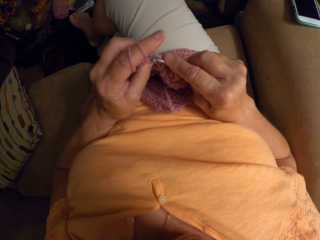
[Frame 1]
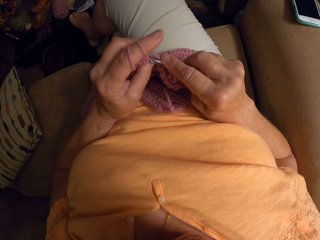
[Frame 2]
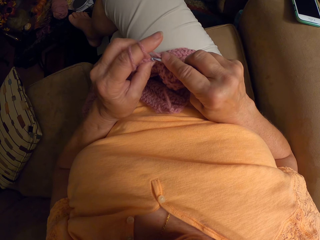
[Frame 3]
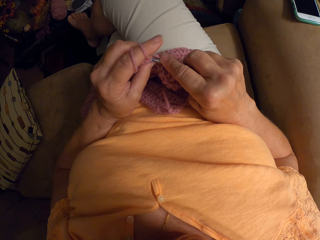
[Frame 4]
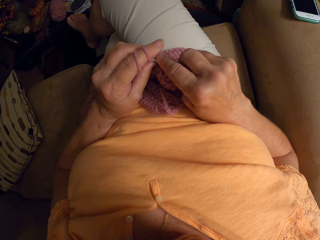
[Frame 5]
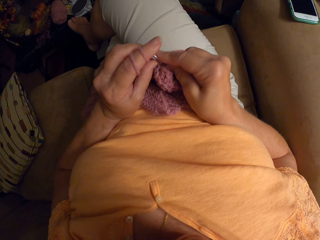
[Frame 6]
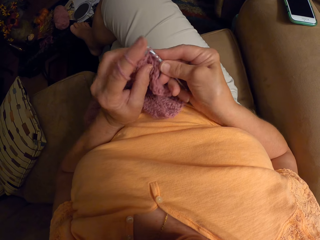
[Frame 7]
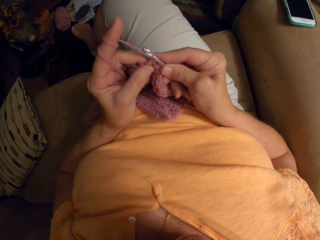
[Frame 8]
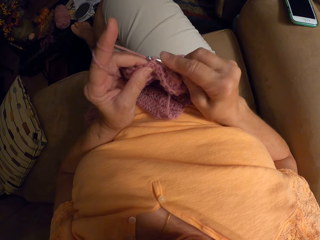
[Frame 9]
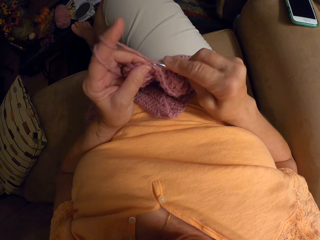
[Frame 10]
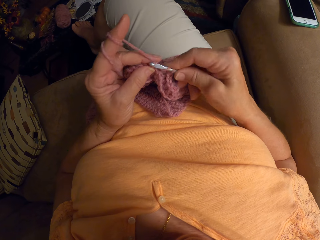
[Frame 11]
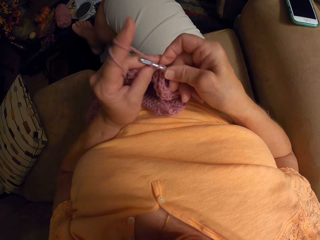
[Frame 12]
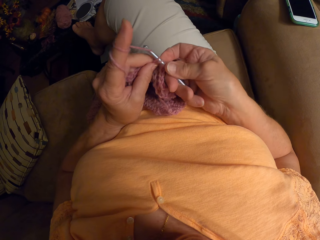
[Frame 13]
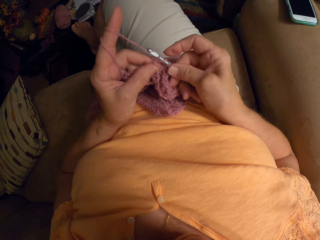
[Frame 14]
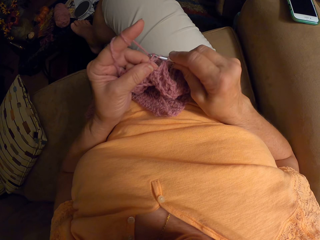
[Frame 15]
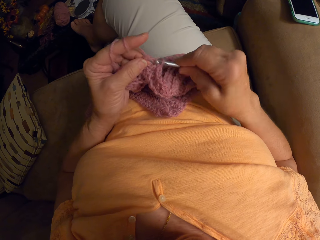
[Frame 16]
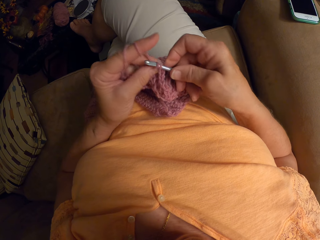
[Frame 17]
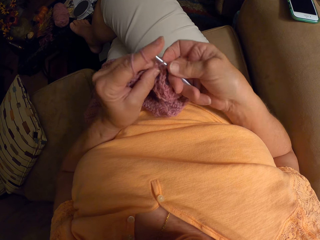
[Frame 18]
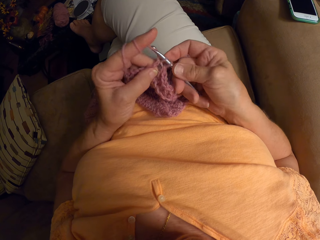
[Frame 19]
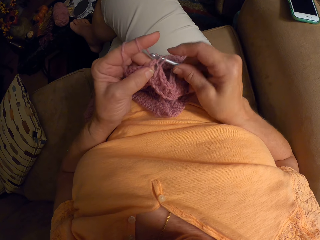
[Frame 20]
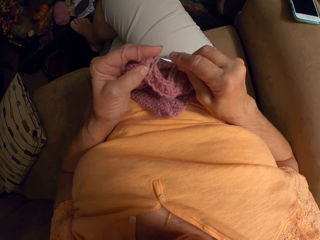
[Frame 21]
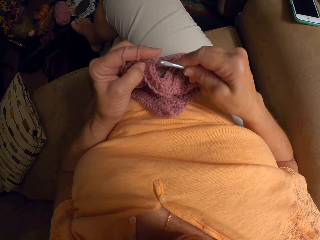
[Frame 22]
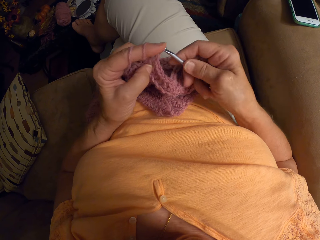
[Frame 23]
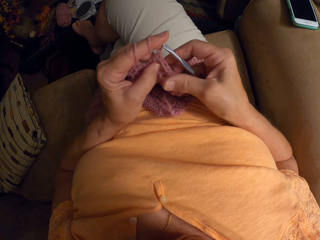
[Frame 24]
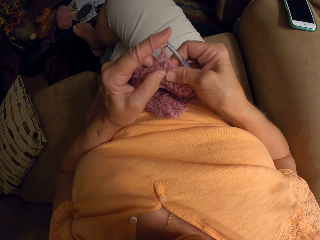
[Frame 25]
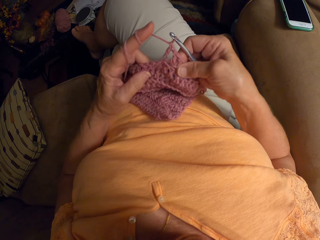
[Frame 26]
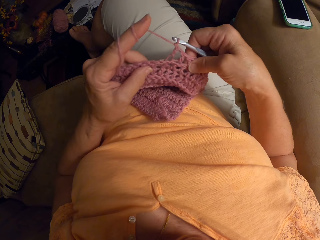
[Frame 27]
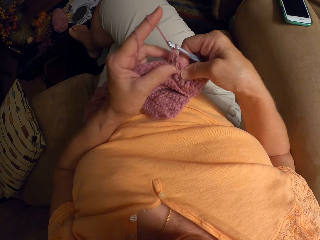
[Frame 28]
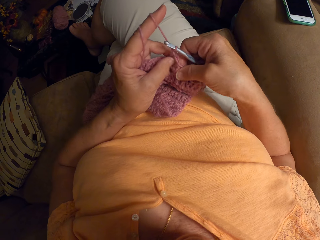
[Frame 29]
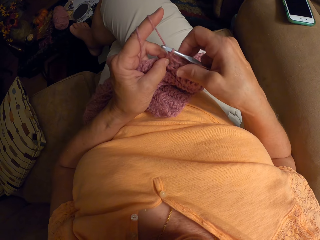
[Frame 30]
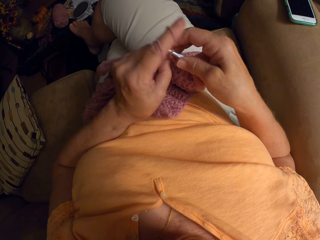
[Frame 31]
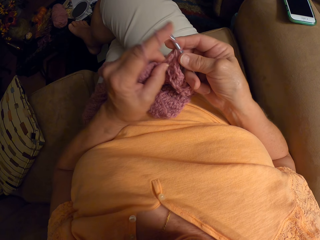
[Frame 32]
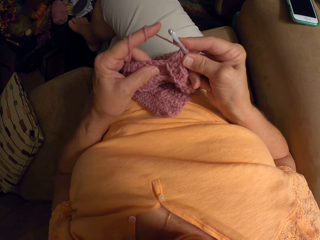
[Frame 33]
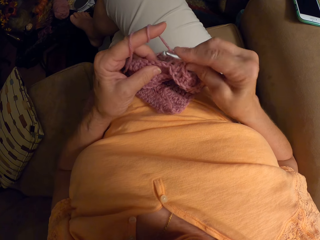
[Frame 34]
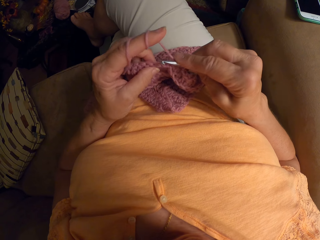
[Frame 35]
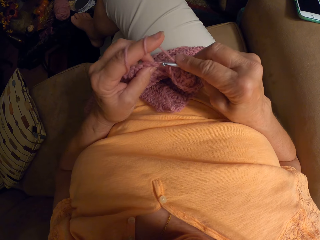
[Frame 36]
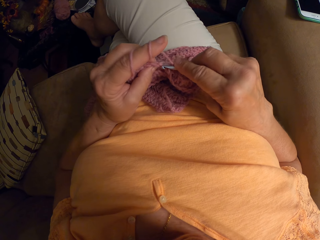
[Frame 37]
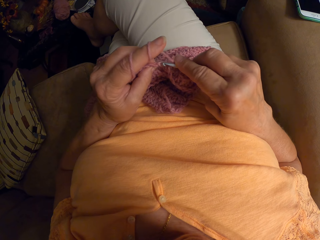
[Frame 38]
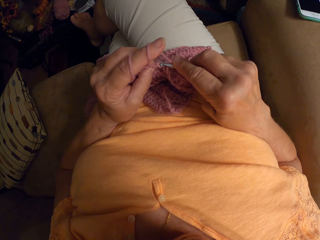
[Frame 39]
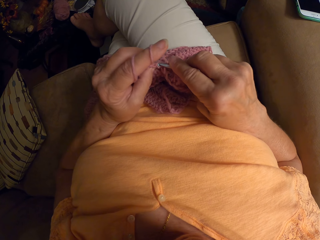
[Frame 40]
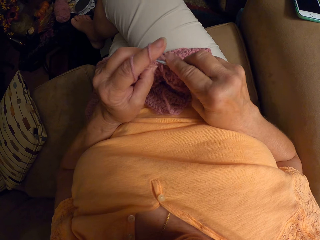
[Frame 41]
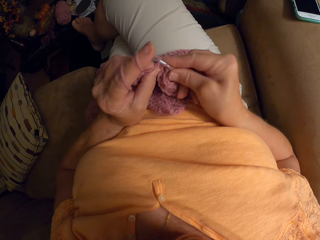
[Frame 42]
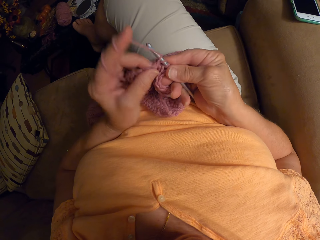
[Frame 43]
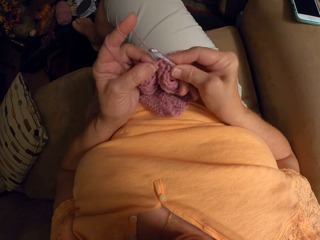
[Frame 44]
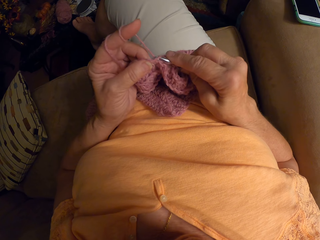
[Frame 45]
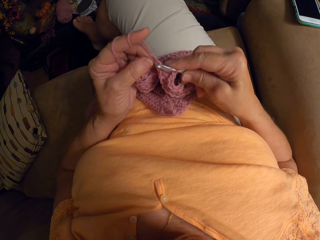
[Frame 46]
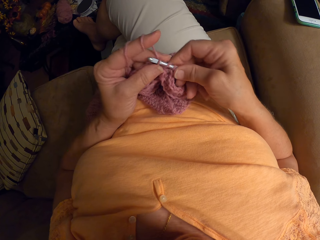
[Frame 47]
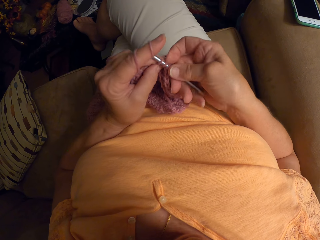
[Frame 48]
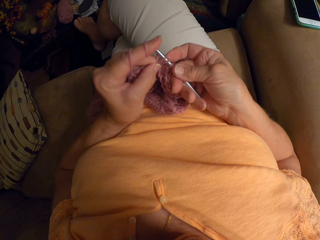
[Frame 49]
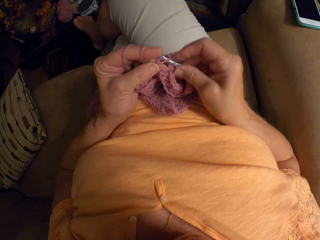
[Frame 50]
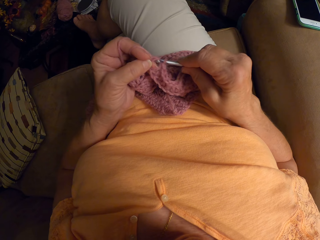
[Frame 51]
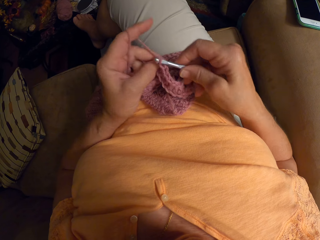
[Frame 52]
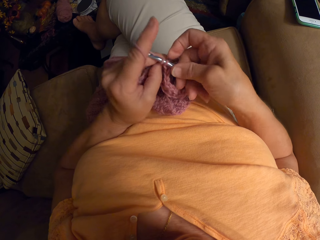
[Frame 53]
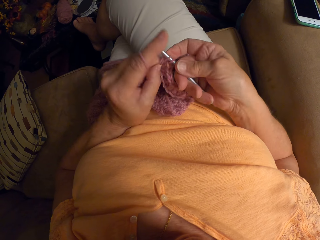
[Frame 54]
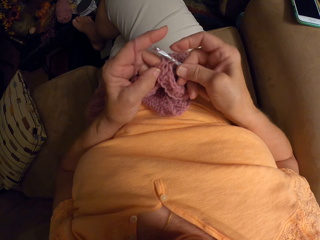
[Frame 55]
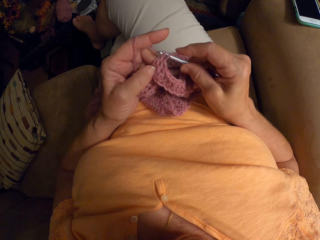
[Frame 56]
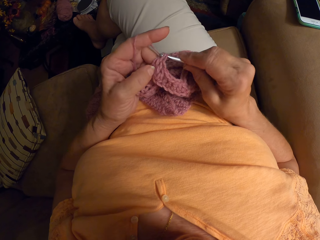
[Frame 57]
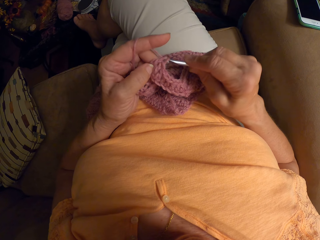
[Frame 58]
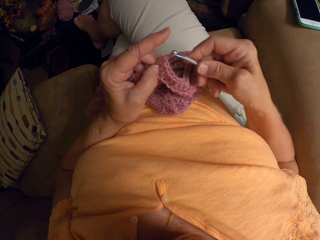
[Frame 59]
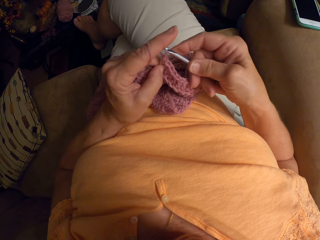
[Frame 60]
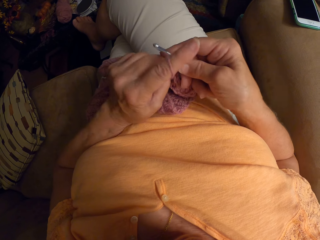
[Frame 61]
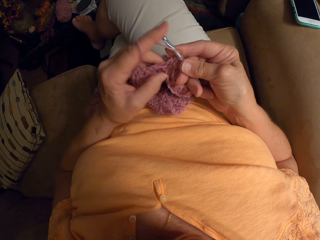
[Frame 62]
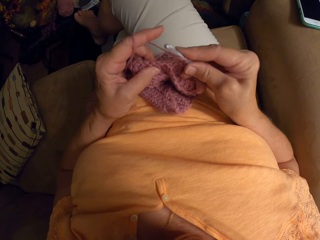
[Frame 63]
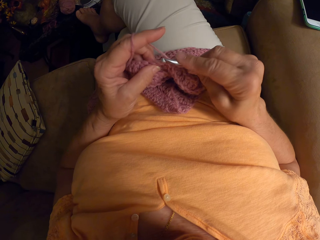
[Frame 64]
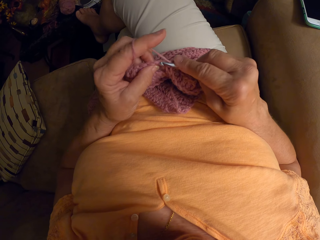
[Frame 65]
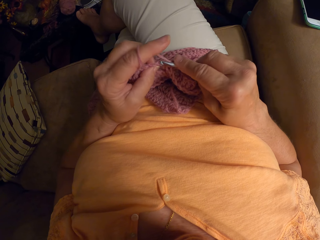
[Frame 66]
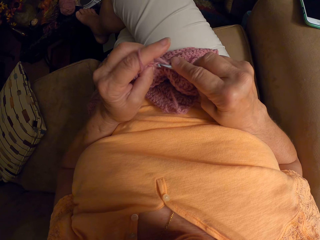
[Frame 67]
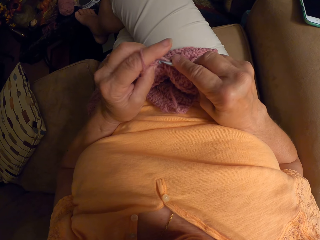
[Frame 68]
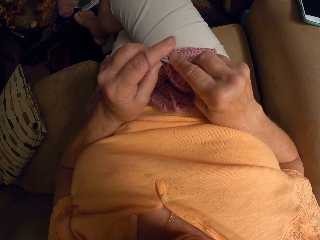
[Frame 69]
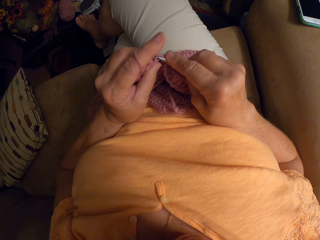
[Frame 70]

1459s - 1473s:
The camera wearer adjusts the crochet pattern. She crochets with the yarn. She removes the yarn from her left hand.

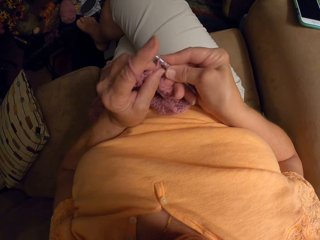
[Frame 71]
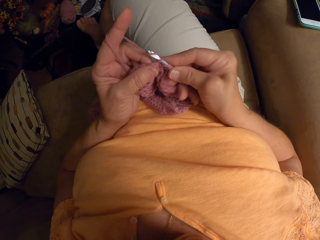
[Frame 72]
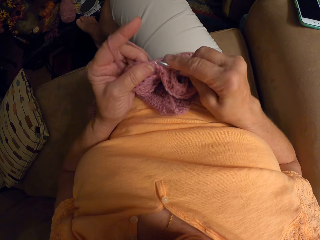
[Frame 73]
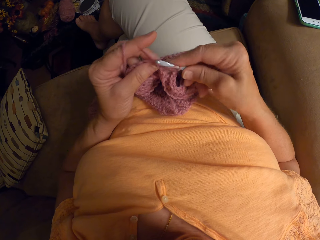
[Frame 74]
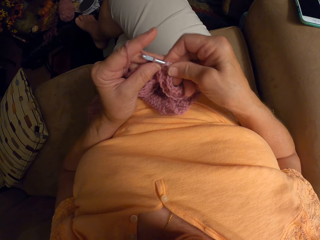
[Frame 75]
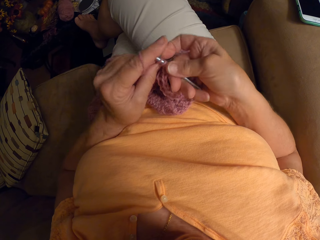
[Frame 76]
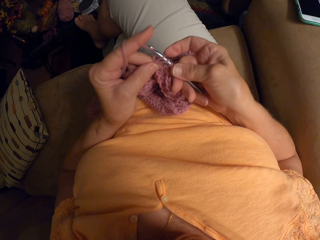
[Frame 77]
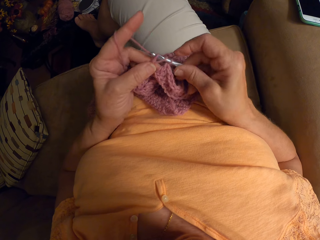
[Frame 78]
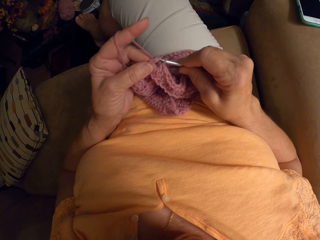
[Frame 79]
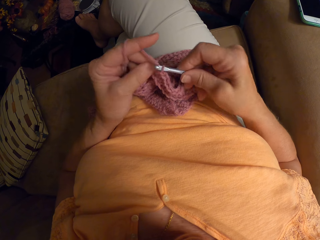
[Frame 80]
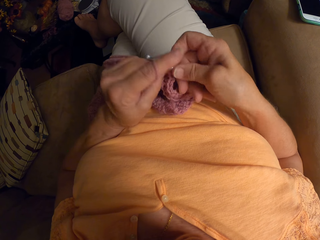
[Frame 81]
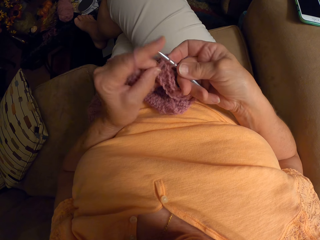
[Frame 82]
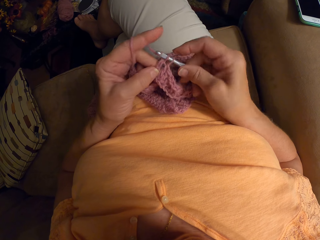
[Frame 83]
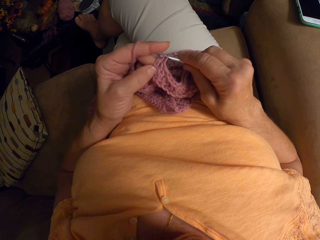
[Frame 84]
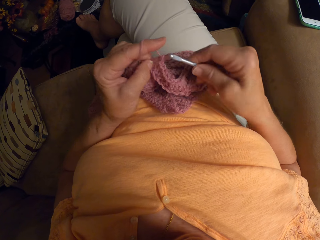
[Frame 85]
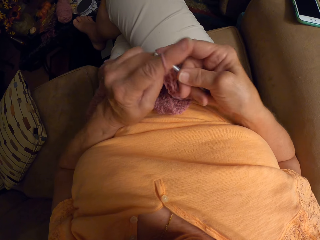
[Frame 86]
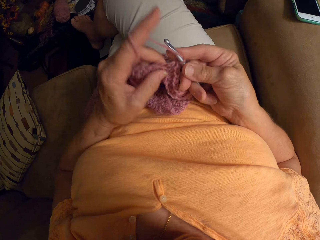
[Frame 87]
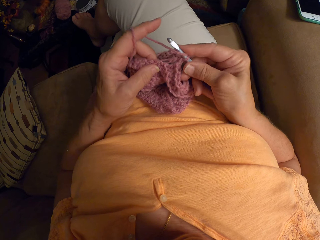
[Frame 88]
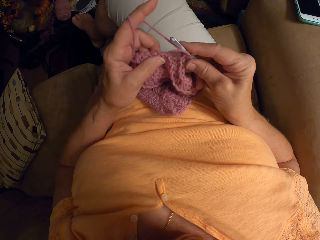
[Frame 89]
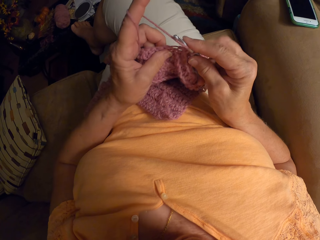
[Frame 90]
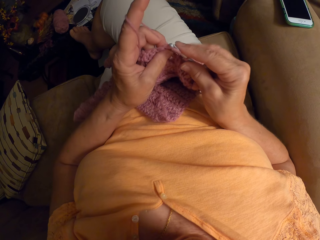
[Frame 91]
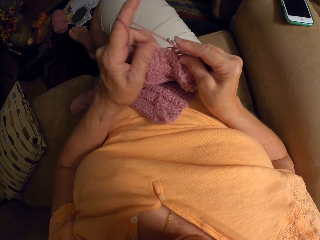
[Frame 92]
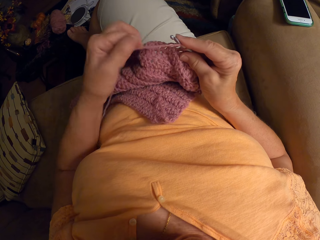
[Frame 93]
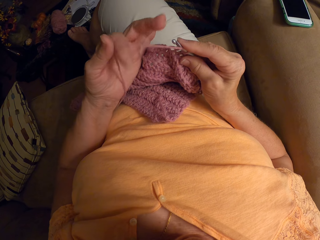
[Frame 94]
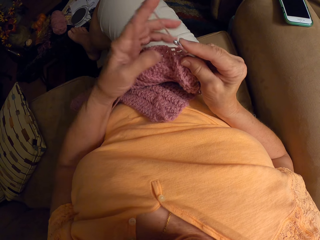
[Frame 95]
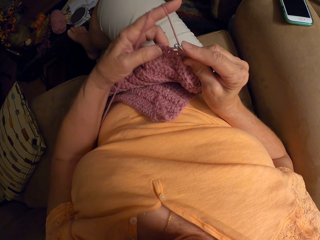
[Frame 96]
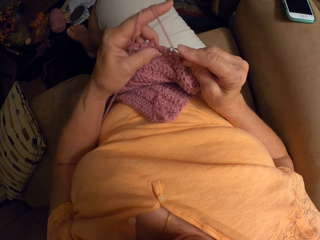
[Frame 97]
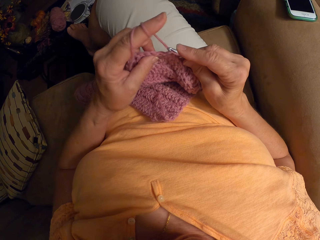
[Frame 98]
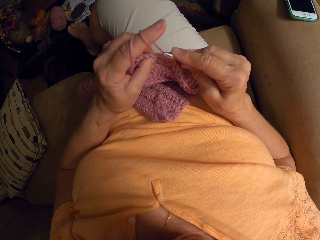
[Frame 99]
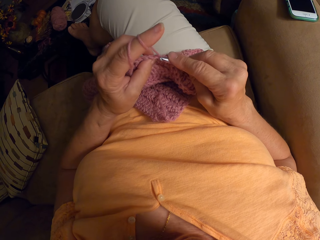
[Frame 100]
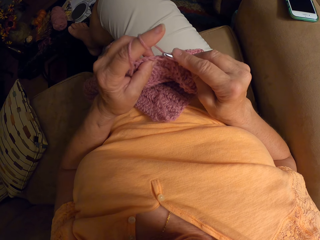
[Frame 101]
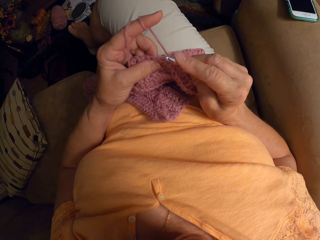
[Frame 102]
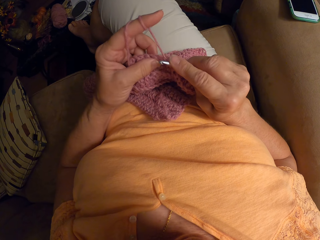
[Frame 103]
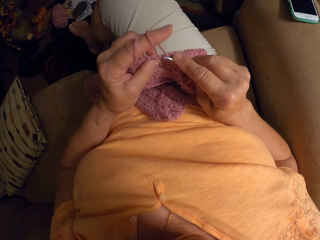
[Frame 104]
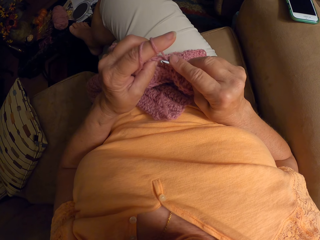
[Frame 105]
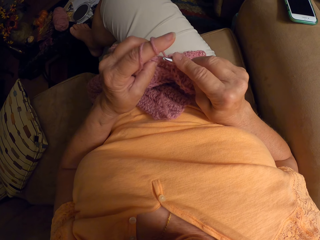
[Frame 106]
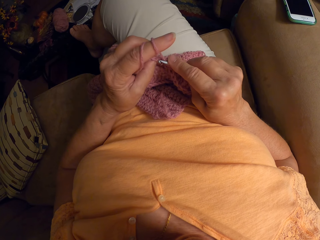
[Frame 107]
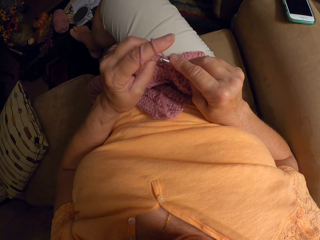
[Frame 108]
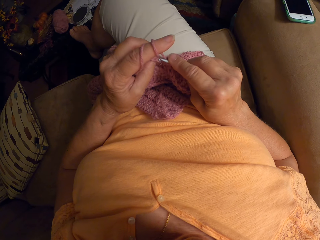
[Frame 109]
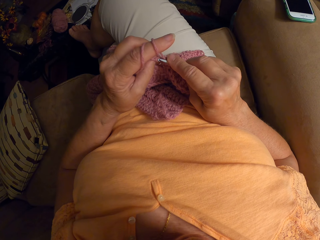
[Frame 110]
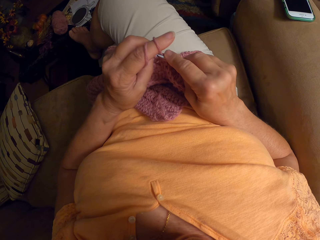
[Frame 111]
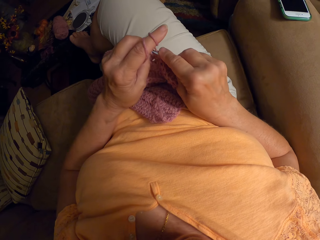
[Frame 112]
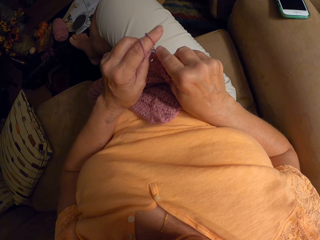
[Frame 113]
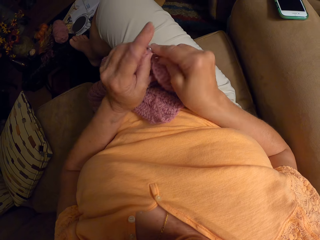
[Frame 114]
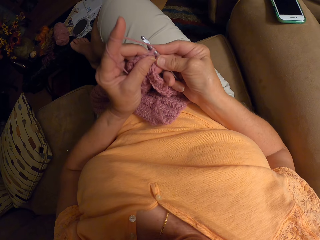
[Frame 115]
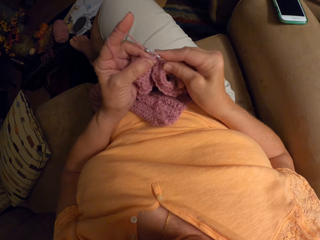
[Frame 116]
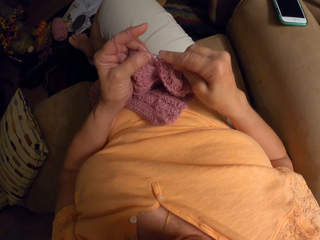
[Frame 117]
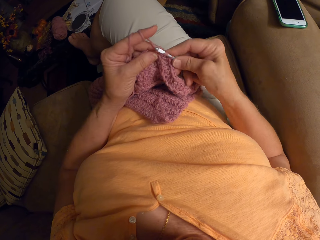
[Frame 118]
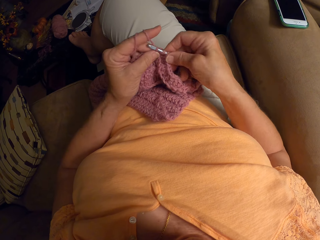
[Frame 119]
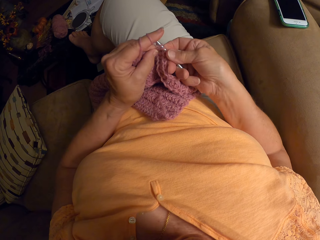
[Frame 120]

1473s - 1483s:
The camera wearer twirls the yarn around her left hand, on her finger. She makes a stitch with a darning needle.
